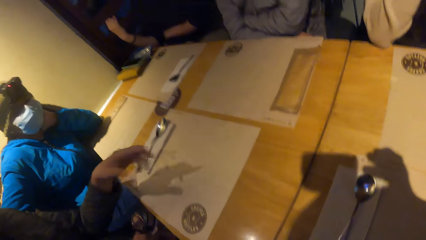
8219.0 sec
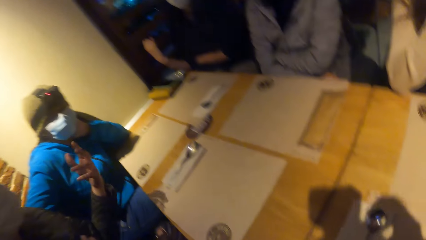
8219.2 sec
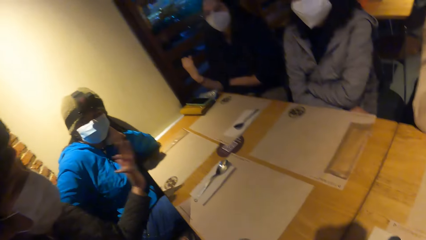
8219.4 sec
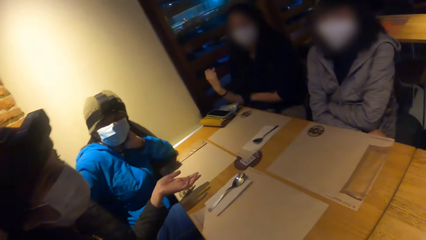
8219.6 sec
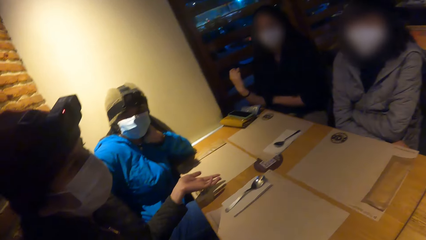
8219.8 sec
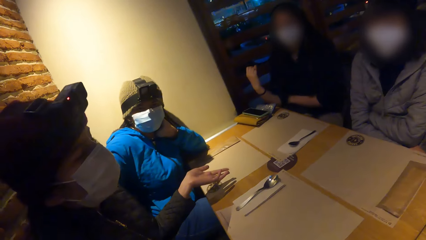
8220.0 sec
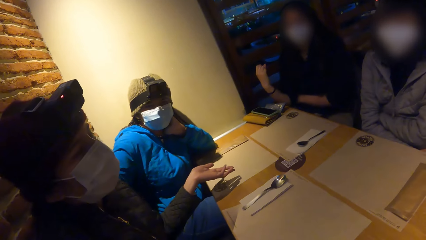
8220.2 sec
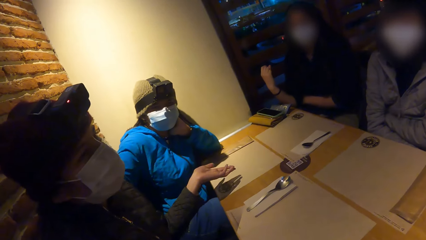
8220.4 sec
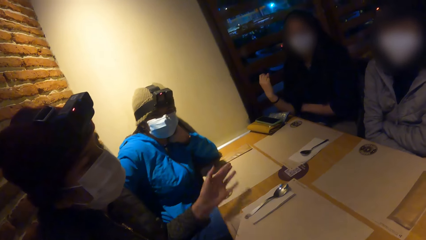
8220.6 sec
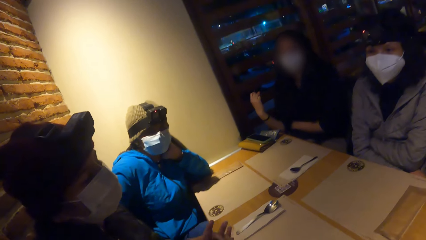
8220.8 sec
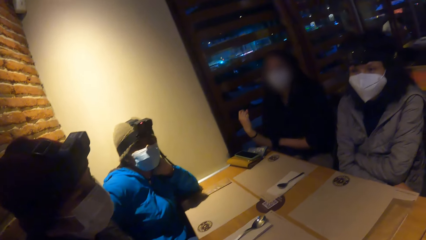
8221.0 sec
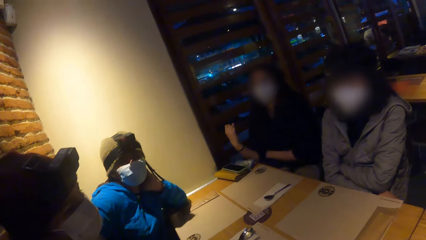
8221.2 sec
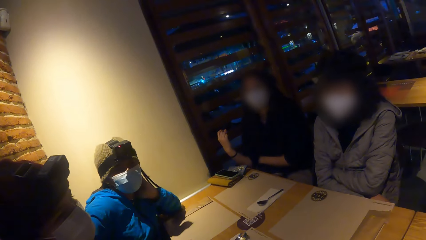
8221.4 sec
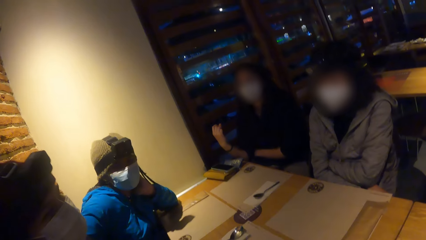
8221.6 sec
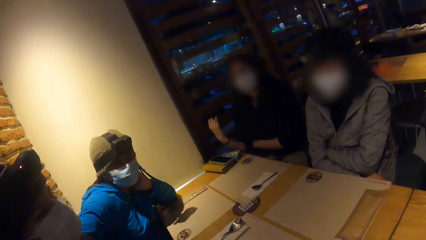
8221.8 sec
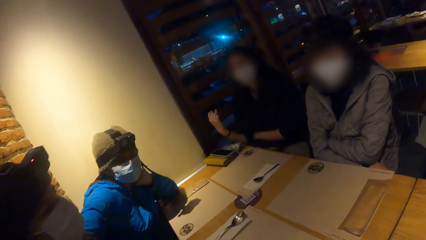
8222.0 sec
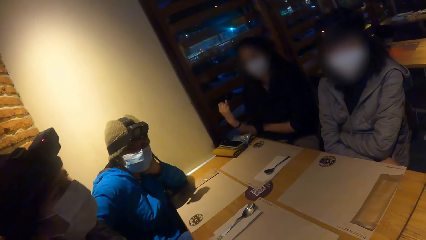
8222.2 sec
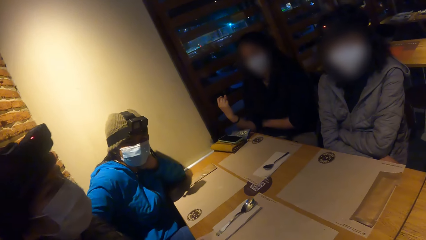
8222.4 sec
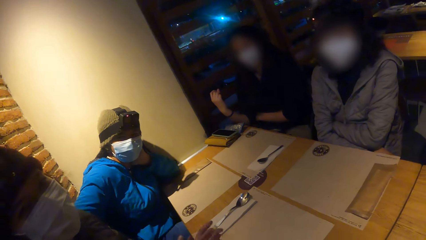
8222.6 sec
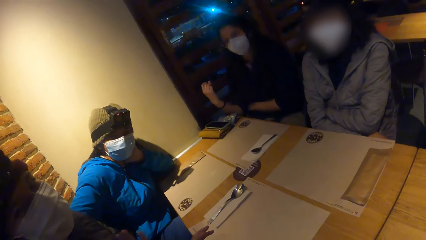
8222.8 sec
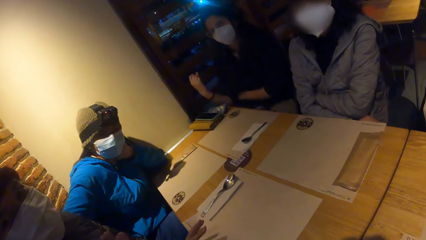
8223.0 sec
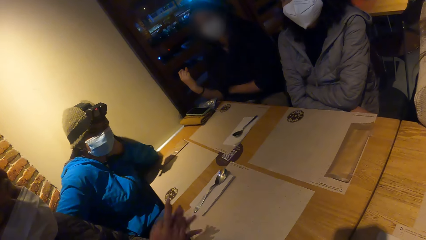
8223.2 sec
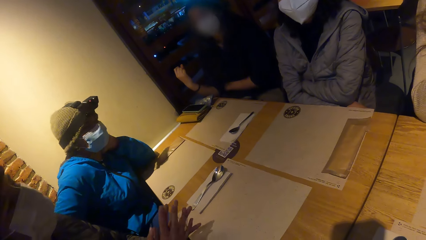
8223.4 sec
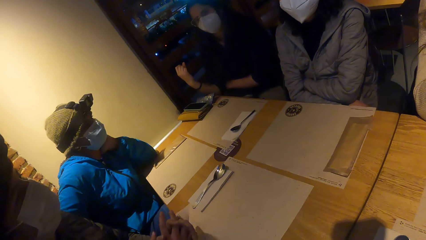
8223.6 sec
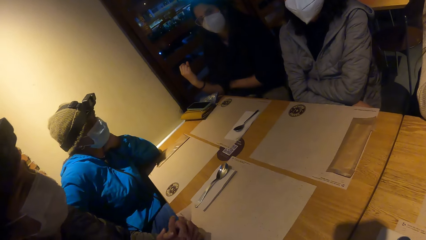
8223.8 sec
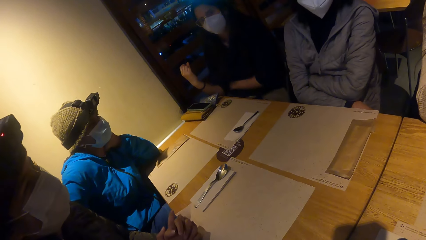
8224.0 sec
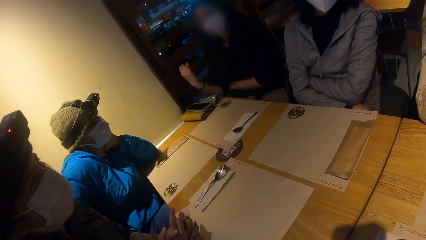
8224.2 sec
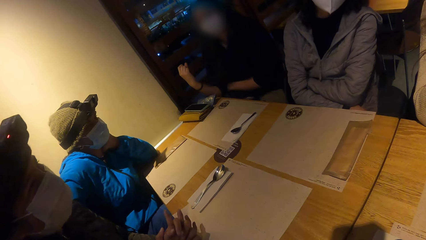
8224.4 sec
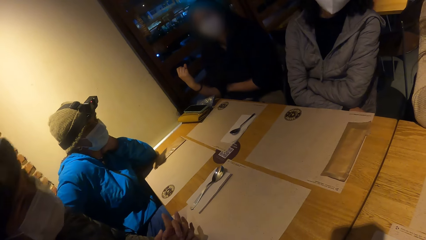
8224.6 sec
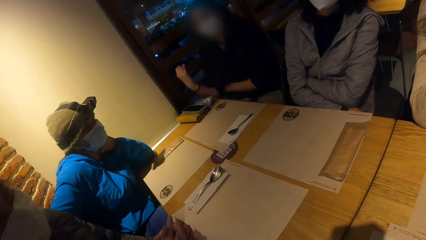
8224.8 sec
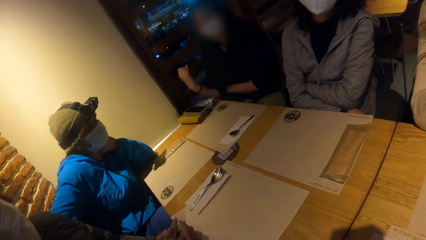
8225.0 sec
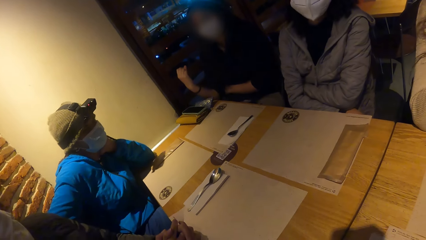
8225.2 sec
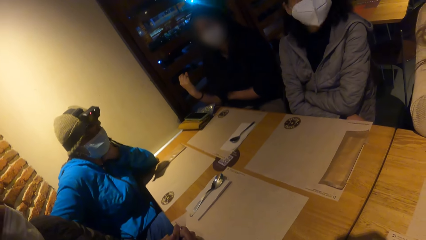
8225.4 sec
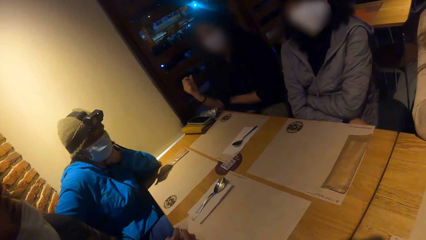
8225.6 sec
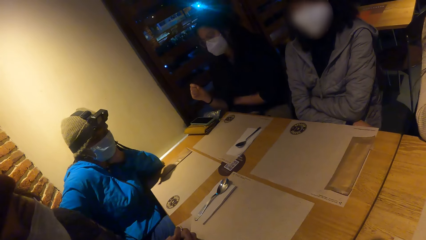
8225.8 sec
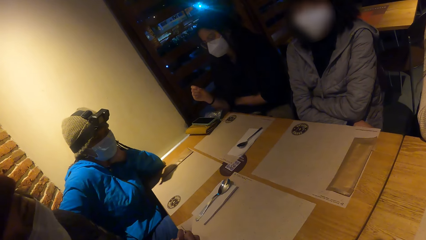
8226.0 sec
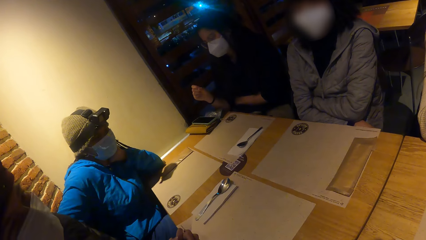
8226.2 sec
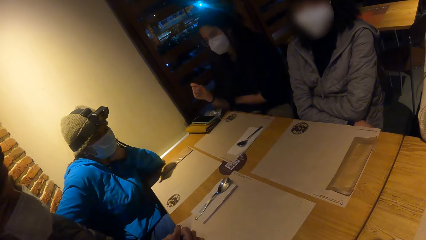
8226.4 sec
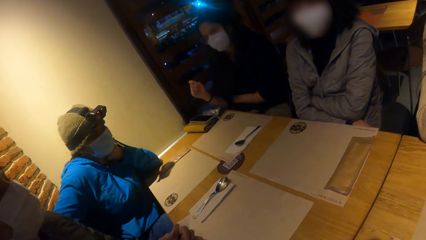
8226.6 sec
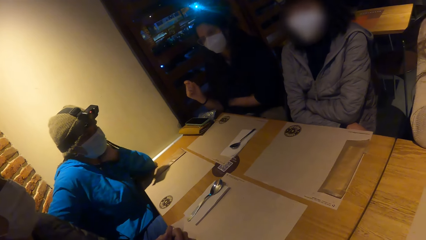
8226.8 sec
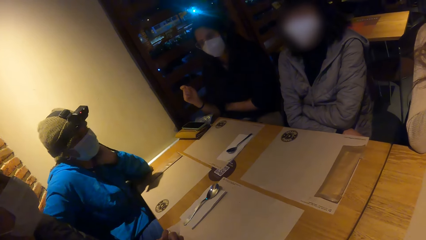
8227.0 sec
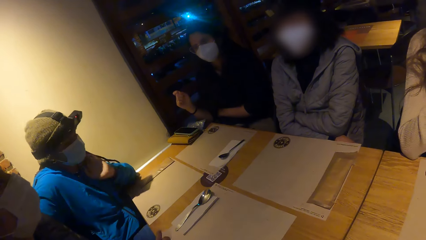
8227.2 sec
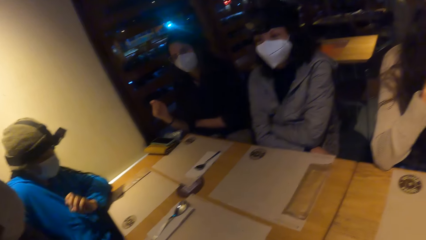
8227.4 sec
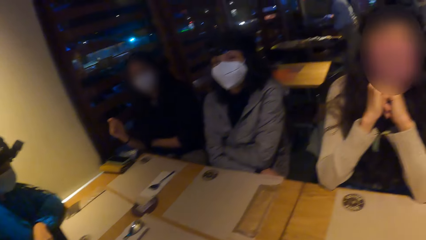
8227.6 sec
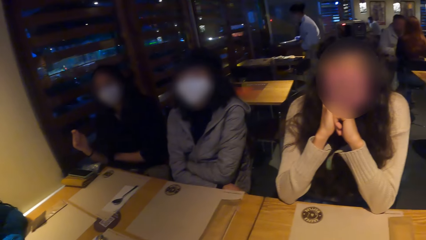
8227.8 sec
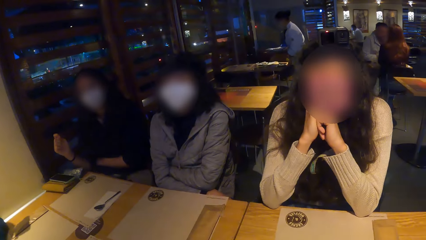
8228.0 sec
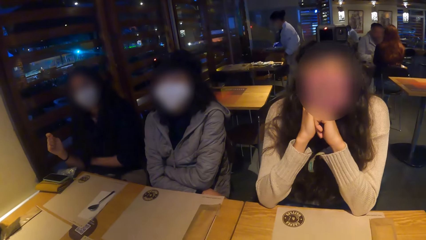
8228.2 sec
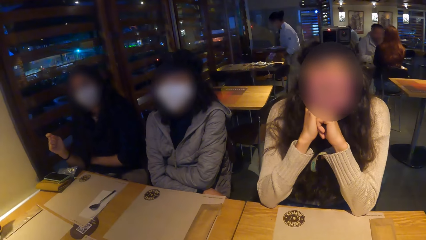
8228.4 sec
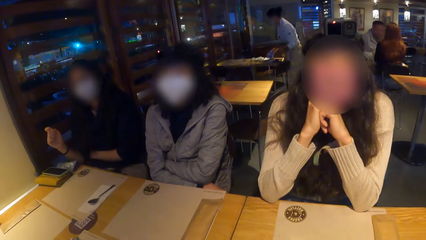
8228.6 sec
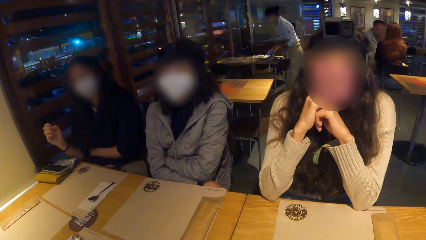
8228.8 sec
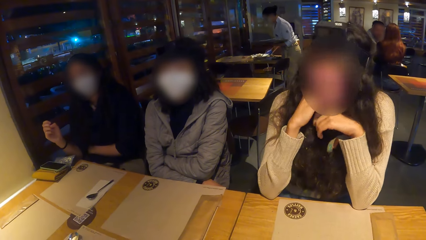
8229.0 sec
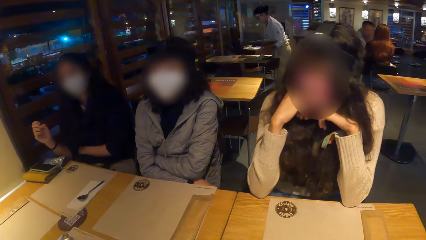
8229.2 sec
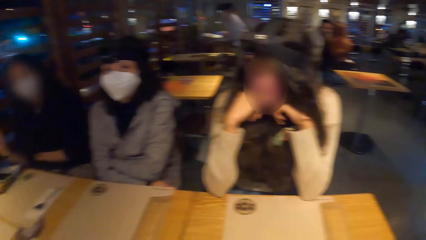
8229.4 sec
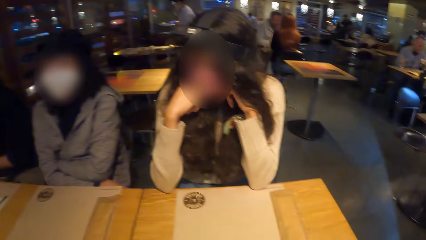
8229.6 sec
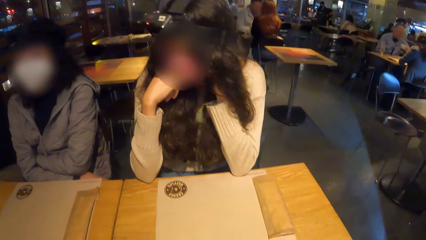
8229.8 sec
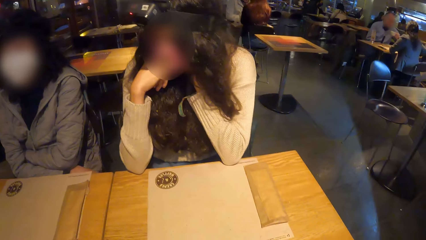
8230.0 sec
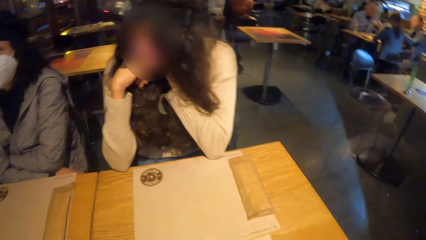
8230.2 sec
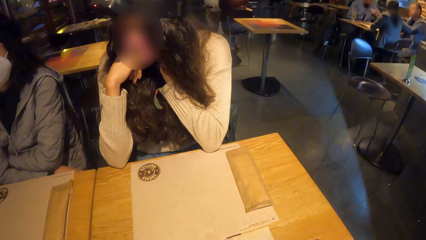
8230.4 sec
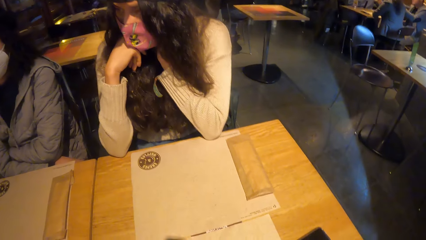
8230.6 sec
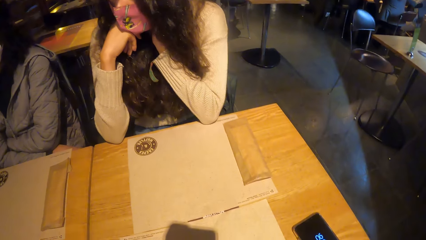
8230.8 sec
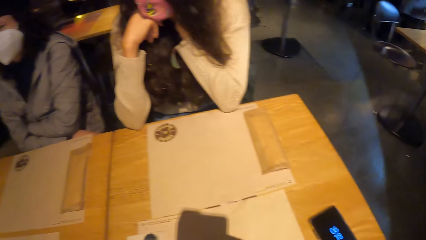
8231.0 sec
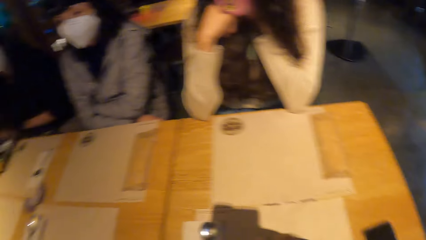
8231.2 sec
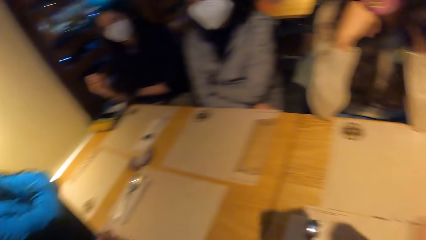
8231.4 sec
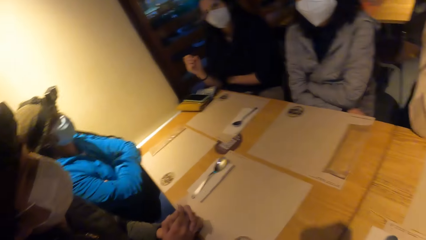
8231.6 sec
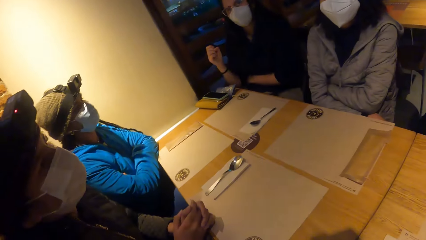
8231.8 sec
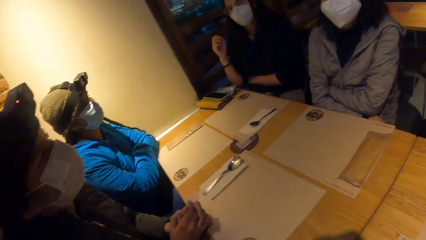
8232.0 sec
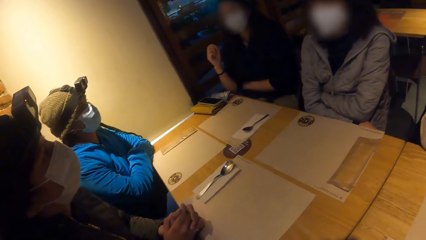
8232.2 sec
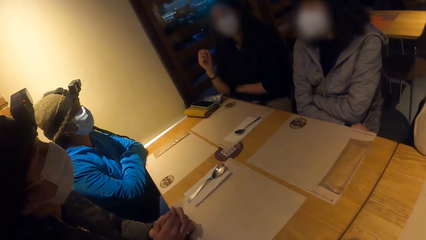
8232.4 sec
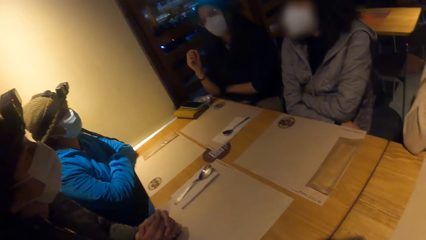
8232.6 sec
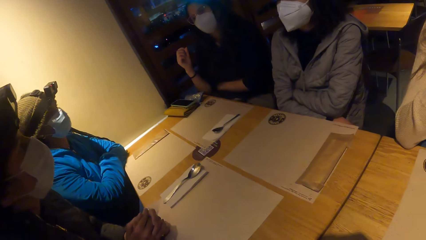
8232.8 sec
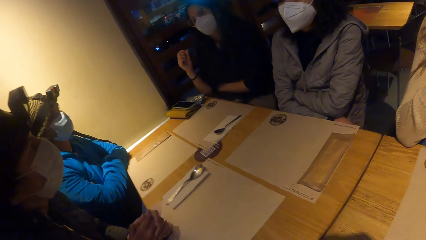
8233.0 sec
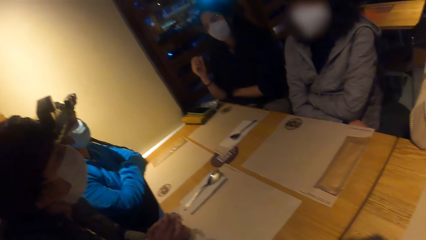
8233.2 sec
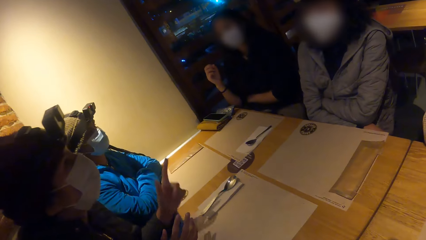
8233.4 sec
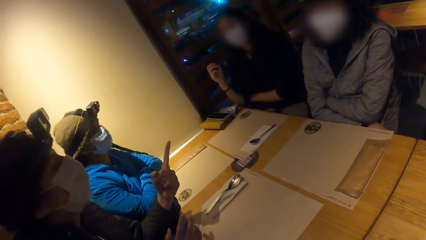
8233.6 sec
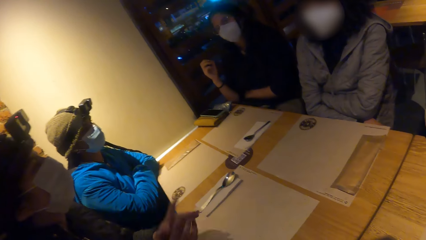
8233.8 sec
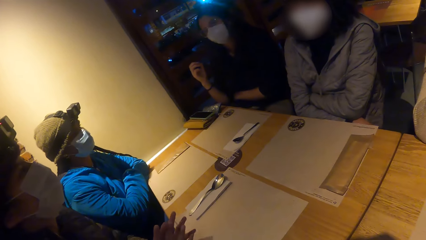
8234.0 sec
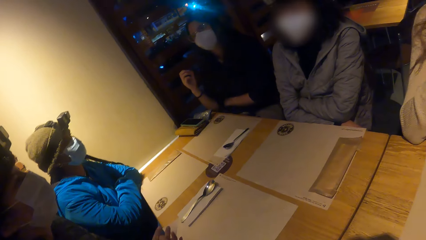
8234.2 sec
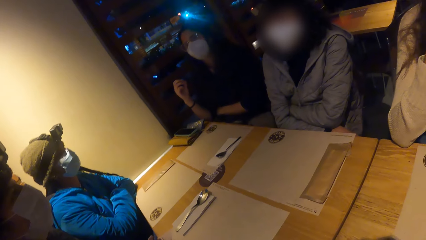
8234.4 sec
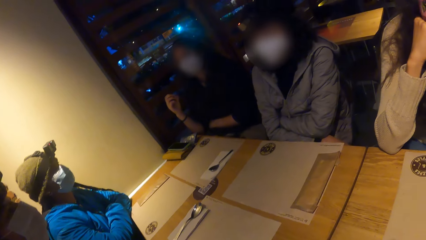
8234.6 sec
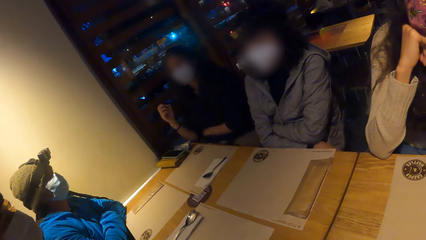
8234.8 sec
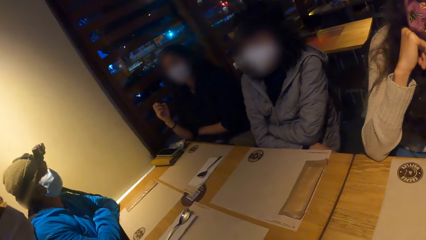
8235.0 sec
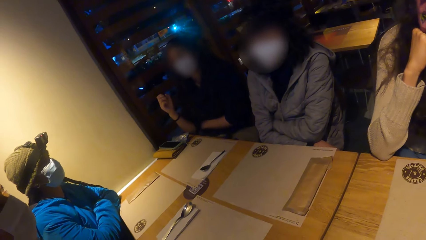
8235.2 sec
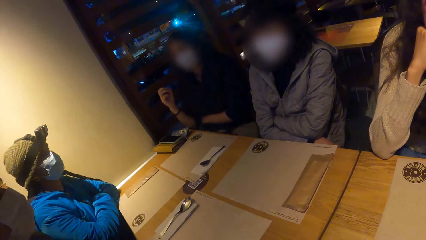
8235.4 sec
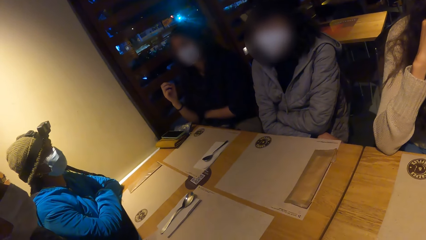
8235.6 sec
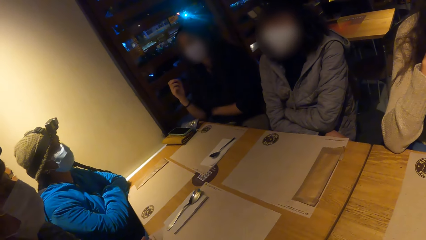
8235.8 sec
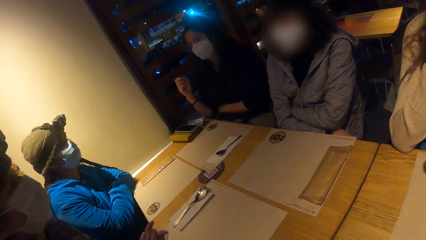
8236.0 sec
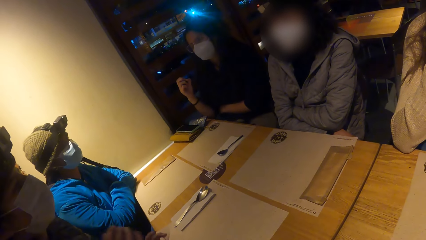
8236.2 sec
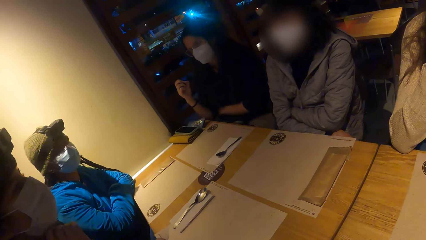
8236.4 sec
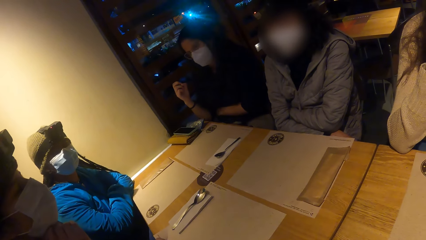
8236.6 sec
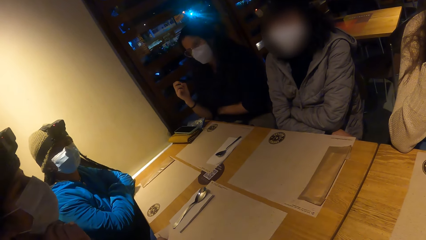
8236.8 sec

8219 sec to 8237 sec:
A woman sways a hand. The woman converses with a person. The woman puts her hands together. The person converses with the camera wearer. The camera wearer looks around. The woman points at another woman with her left hand and lifts a finger. The first woman converses with the person.
